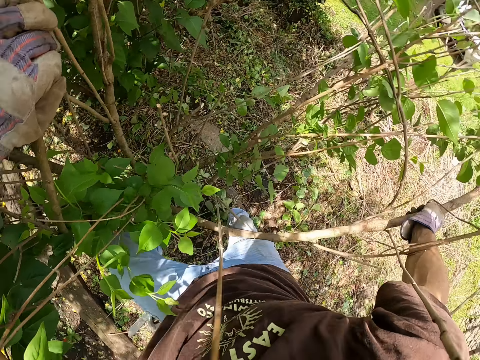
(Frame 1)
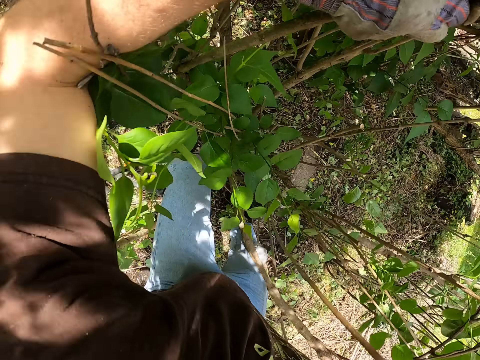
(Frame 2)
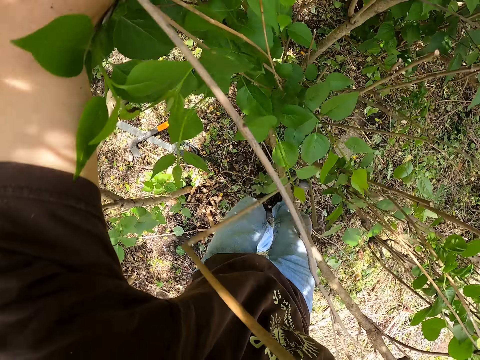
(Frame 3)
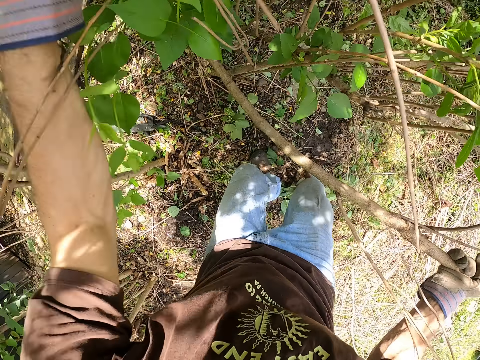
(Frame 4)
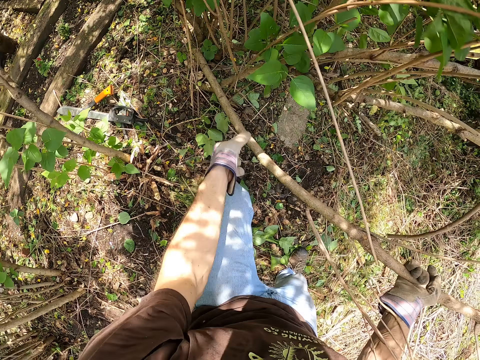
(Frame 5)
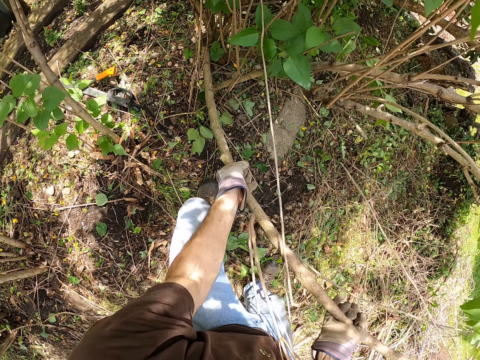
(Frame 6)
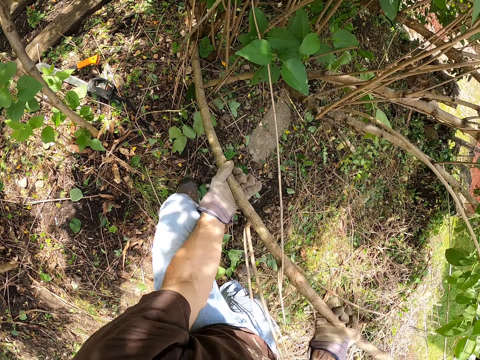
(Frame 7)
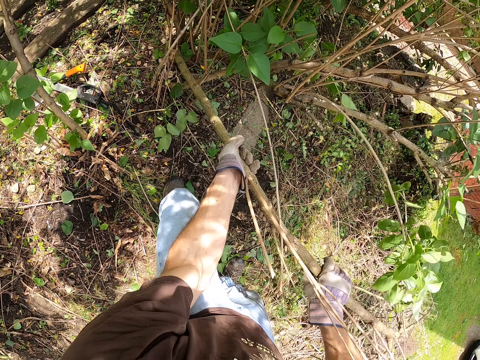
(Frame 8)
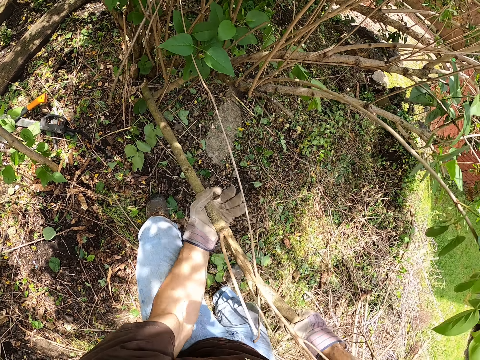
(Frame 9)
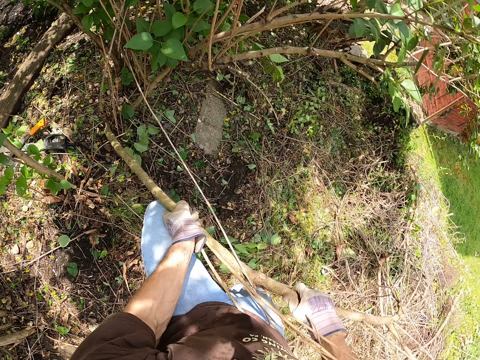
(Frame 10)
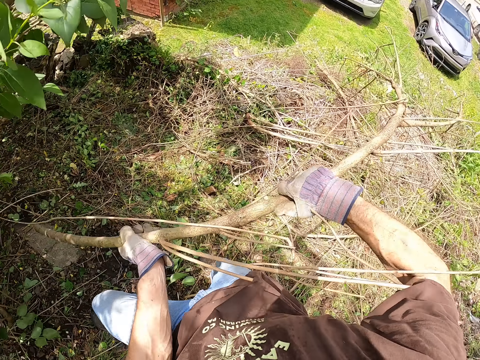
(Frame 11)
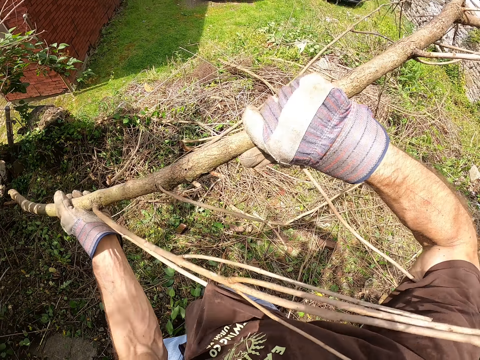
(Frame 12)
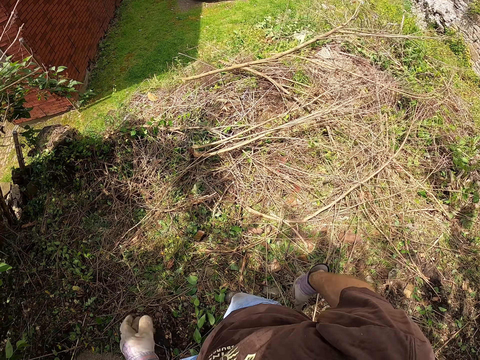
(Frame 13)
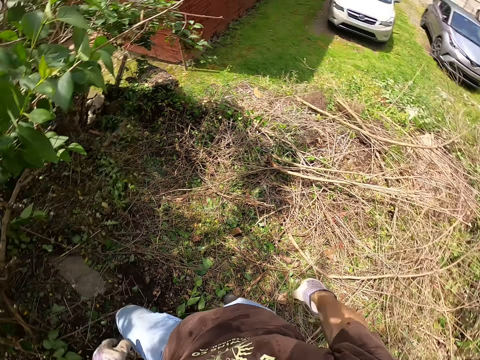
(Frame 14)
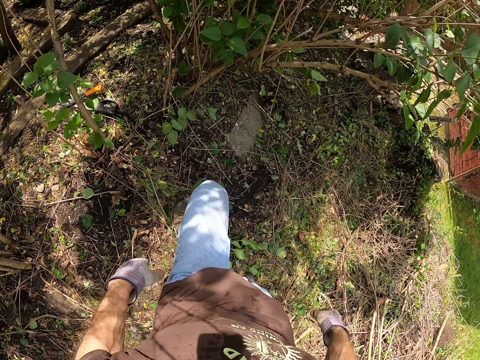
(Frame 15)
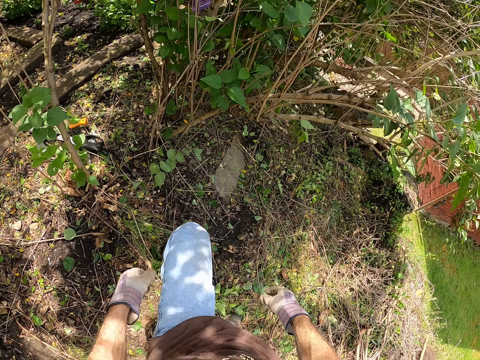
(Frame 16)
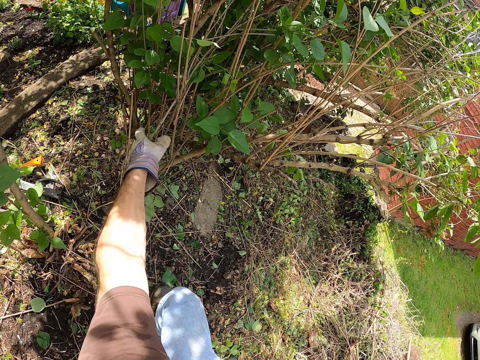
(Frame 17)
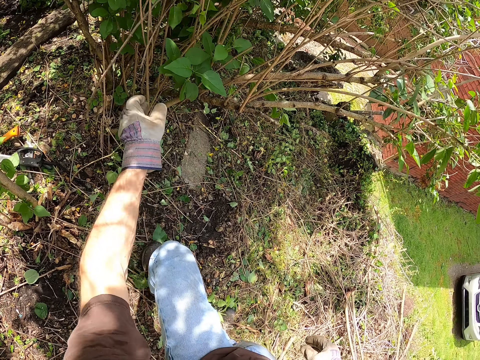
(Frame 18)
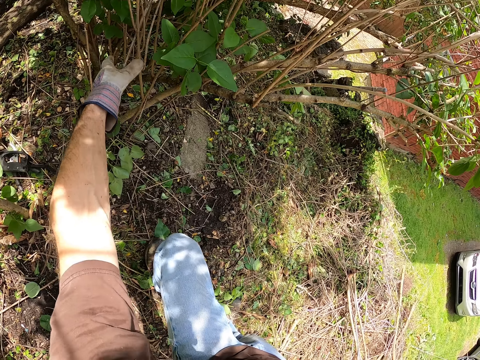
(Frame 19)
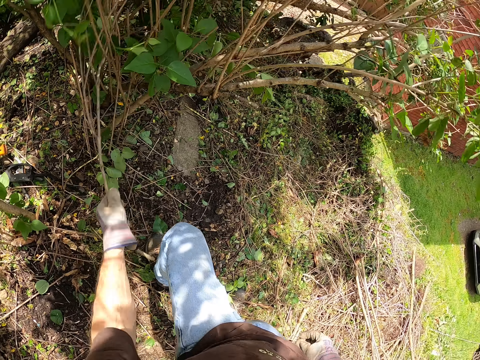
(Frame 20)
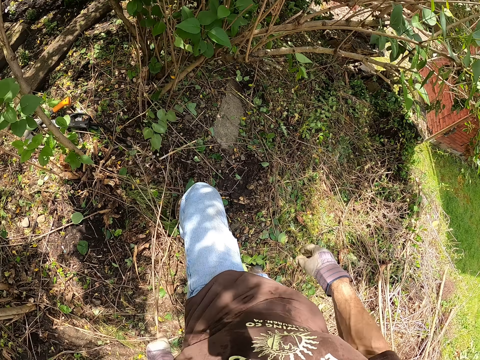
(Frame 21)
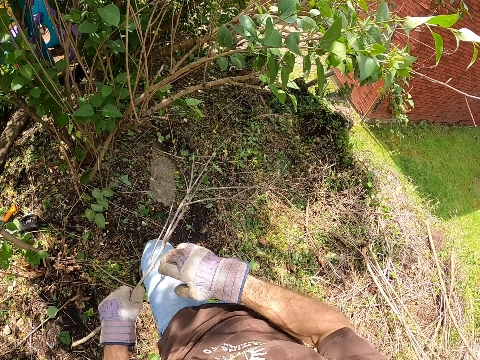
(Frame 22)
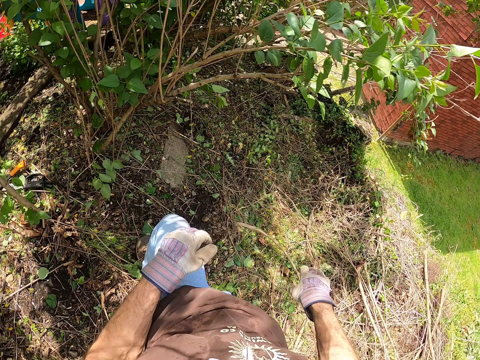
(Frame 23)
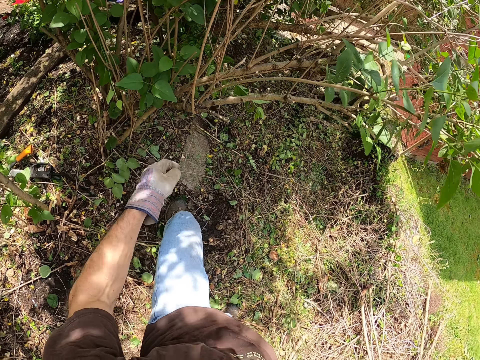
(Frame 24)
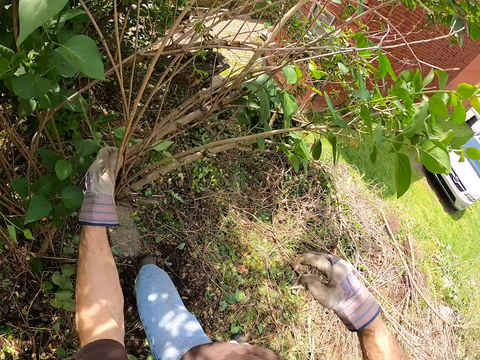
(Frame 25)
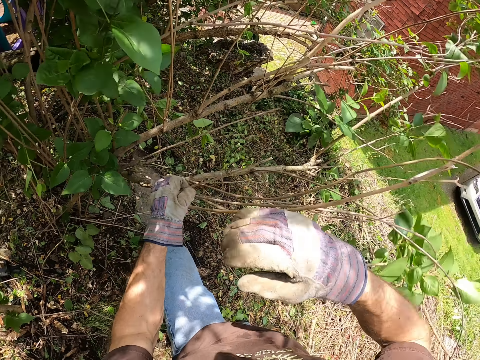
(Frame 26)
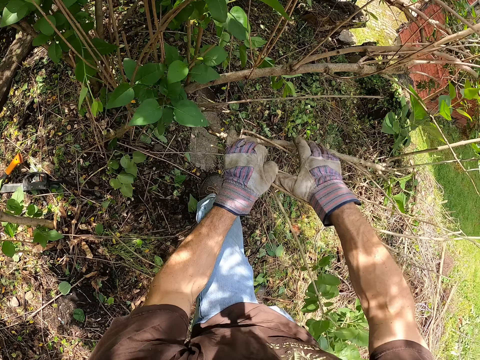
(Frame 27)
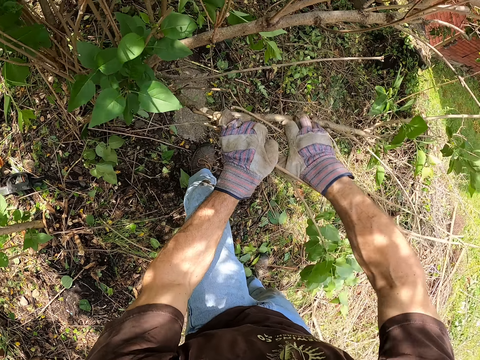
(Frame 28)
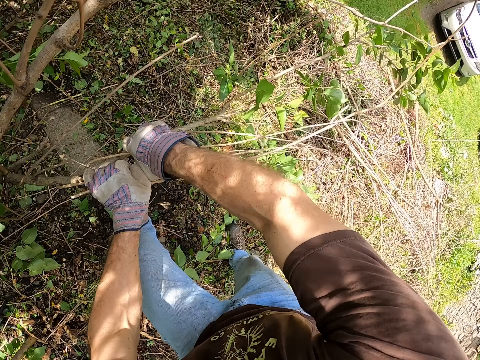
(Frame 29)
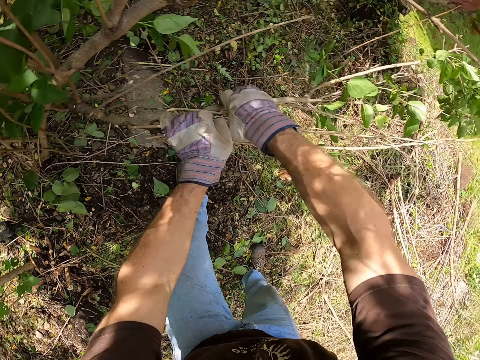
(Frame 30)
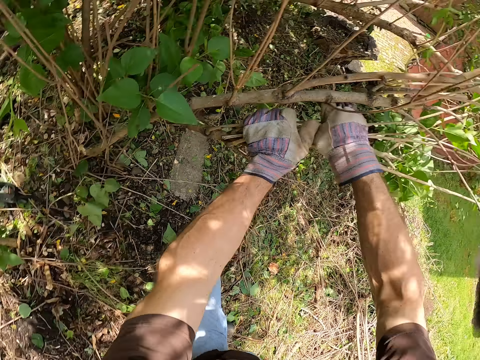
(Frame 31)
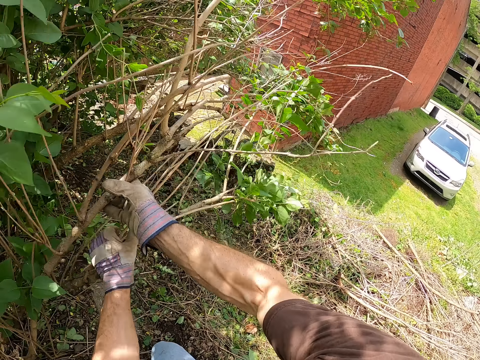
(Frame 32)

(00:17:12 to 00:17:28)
The camera wearer pulls the branch with the cut stem with his hands. He carries the branch with his hands. He throws the branch to the ground with his hands. He pulls a dry stick from the first tree with his left hand. He picks wood in the bush. He passes the dry stick to his right hand. He drops the wood. He throws the dry stick to the ground with his right hand. He bends the wood in the bush. He pulls a third branch of the first tree with his left hand. He pulls the branch with his hands.

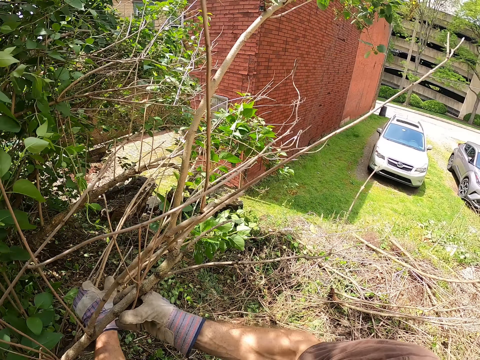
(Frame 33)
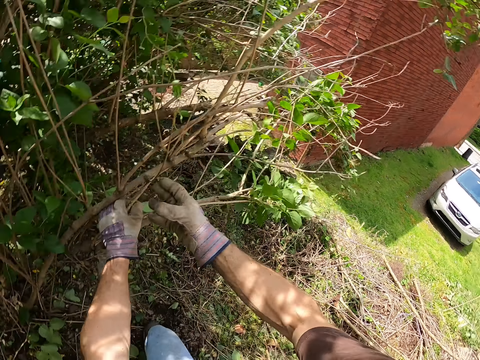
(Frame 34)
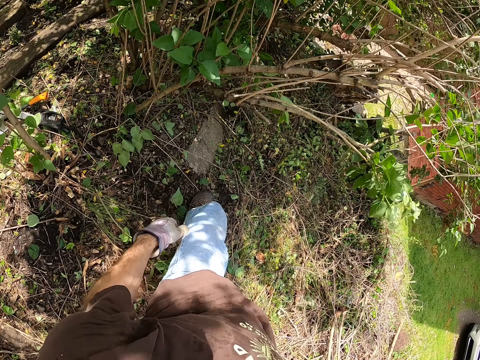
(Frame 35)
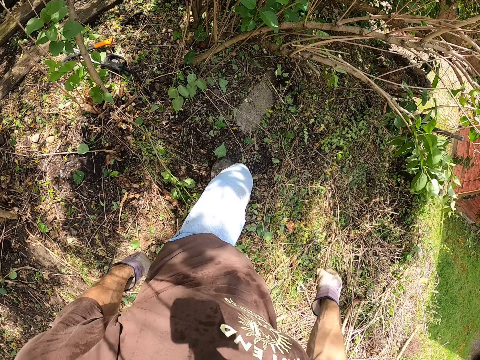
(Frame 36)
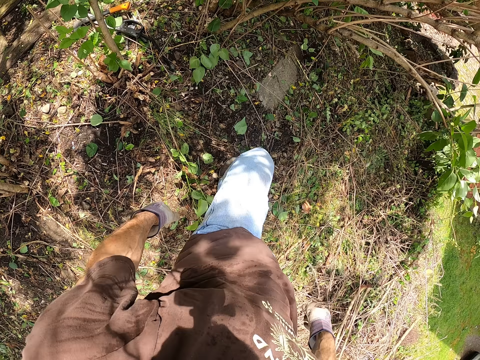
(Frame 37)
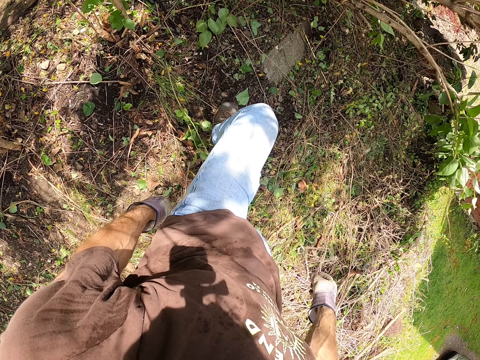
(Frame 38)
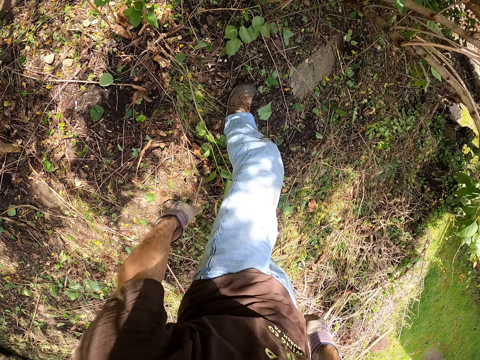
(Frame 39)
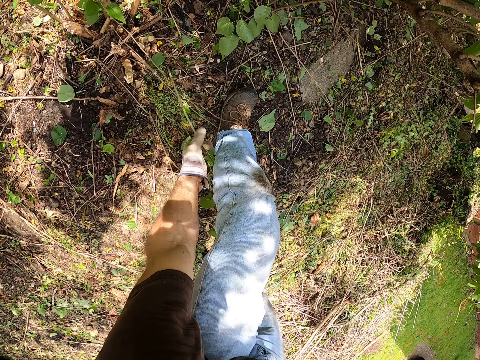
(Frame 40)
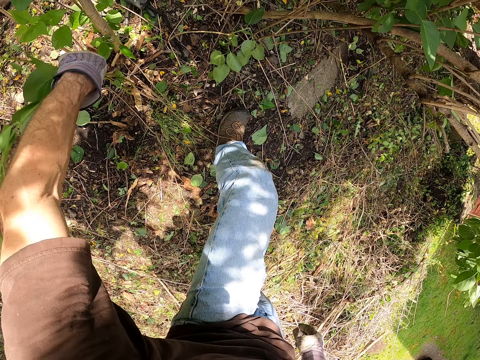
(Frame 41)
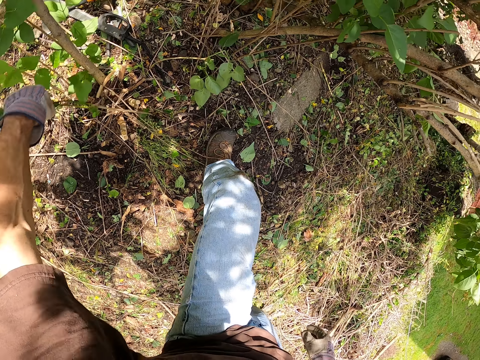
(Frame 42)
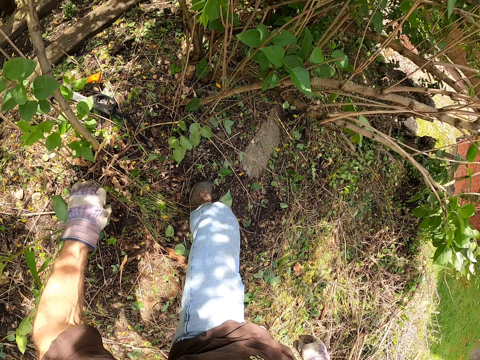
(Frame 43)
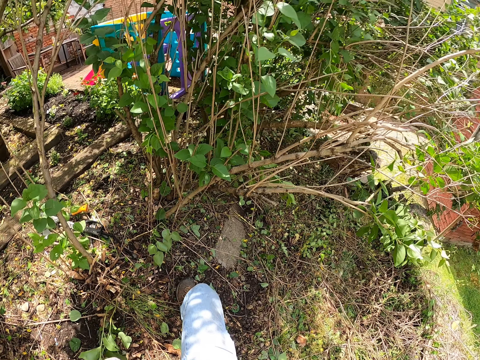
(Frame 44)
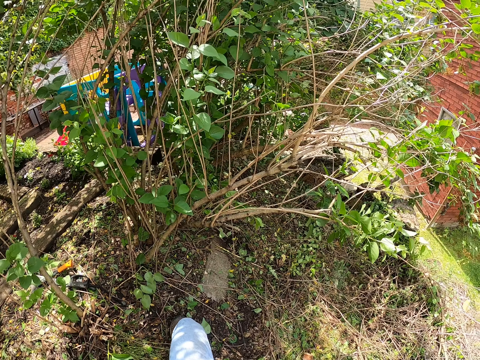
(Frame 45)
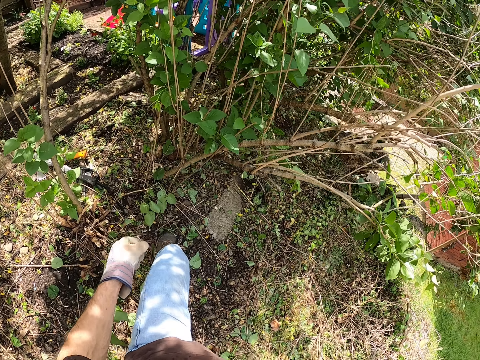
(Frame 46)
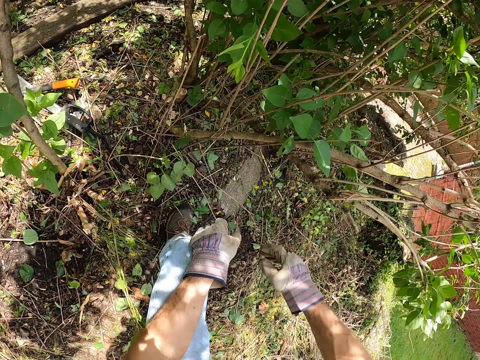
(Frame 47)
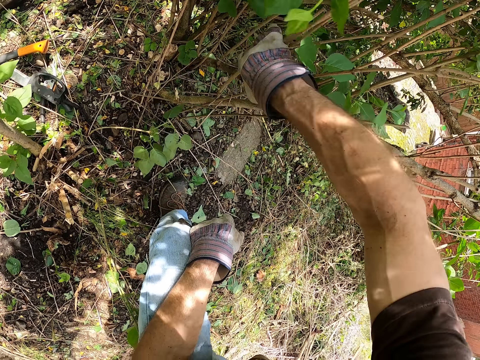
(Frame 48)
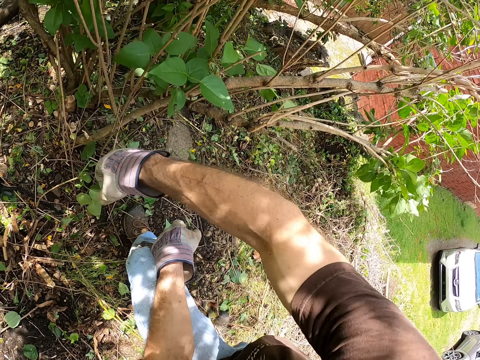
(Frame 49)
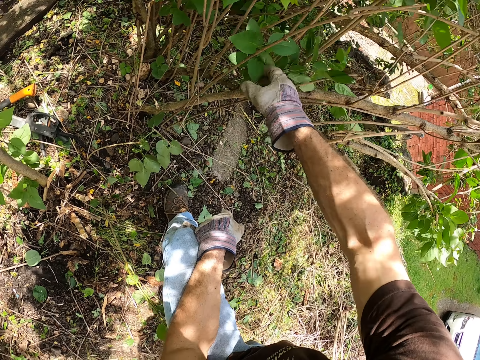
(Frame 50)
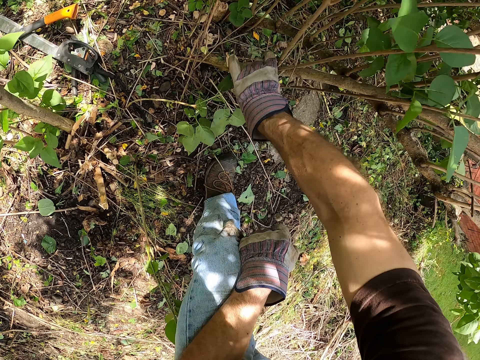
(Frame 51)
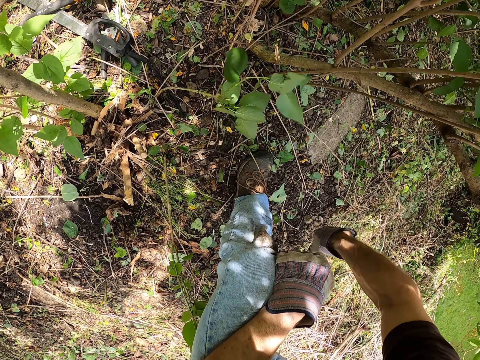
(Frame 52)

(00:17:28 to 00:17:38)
The camera wearer leaves the woods. He holds the wood laid on the ground. He inspects the small plant with his left hand. He straightens the wood, and drops the wood. He holds other woods in the bush. He pulls the third branch of the first tree with his right hand. He picks the undergrowths of the first tree with his right hand.
